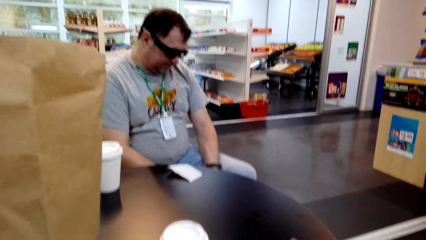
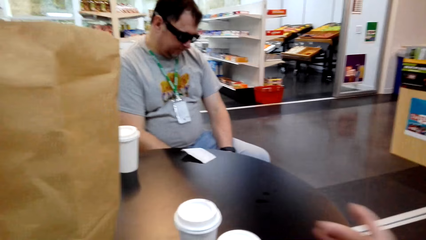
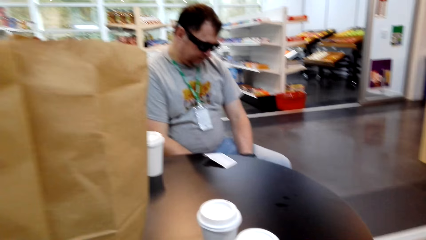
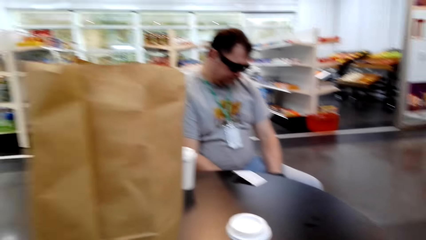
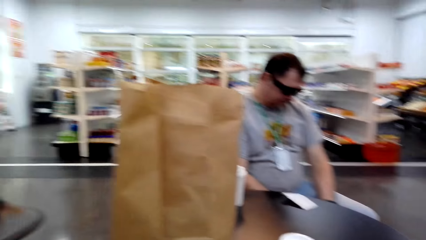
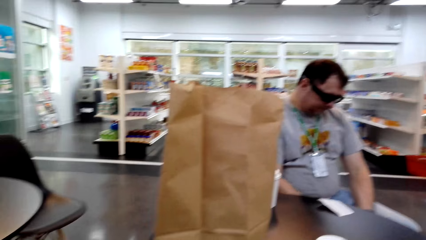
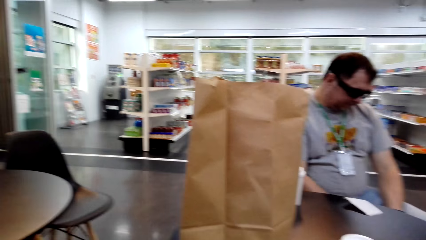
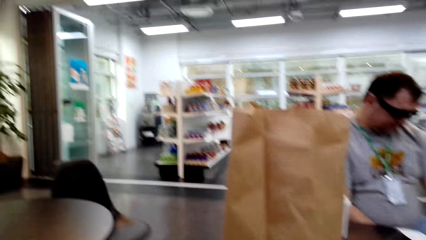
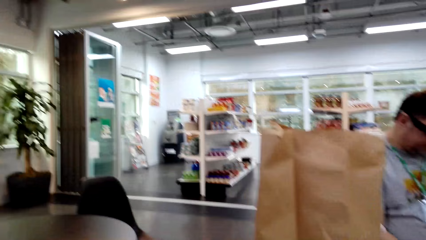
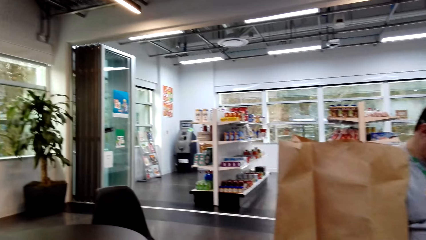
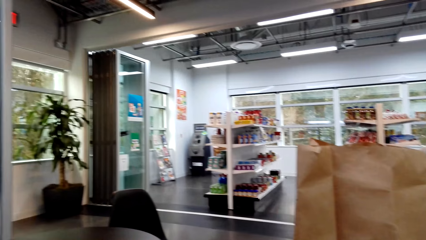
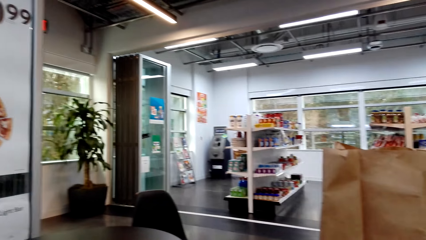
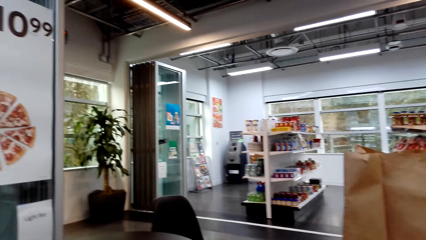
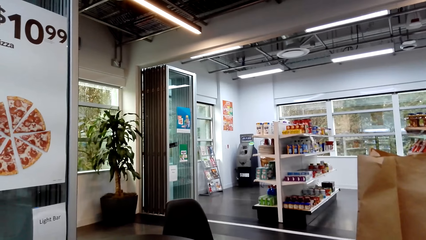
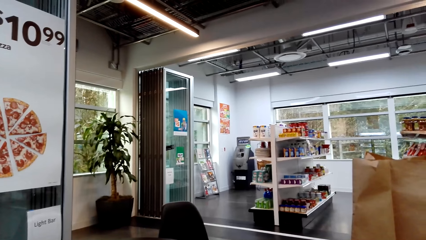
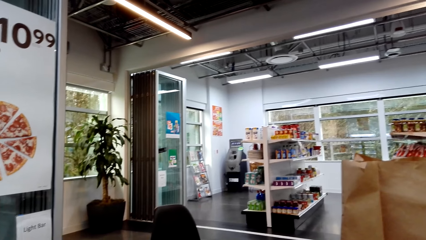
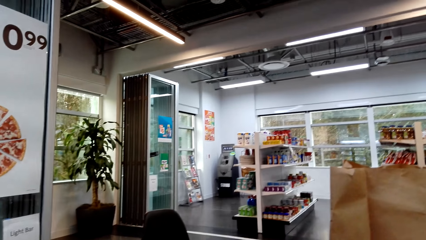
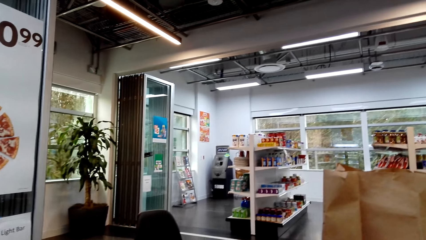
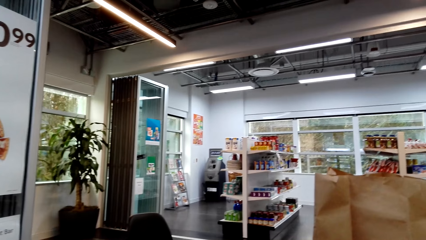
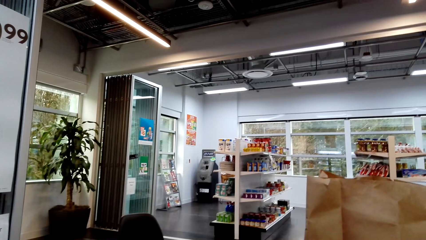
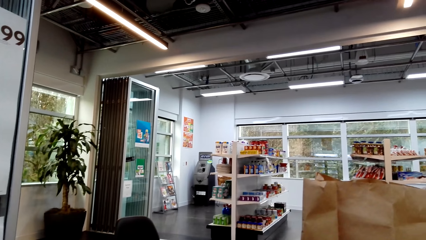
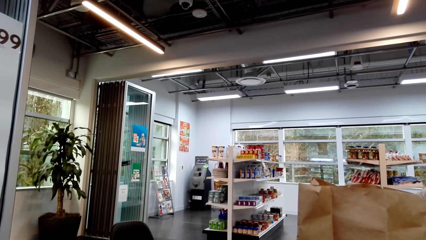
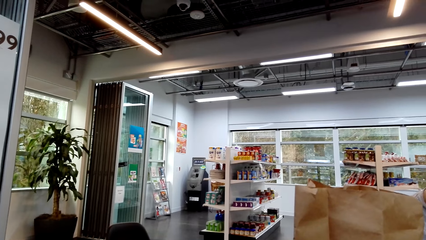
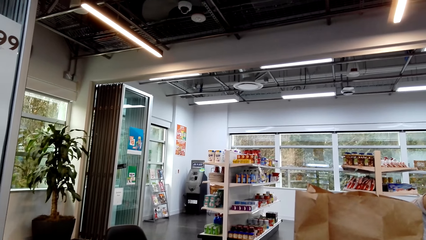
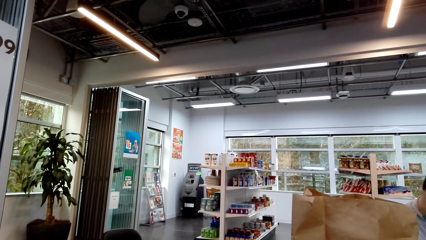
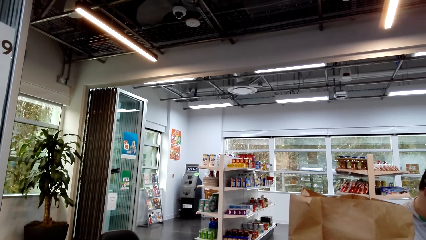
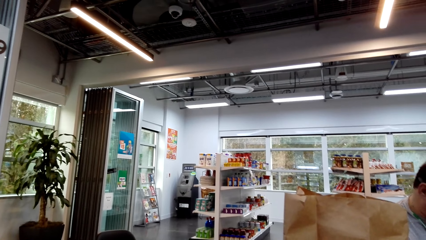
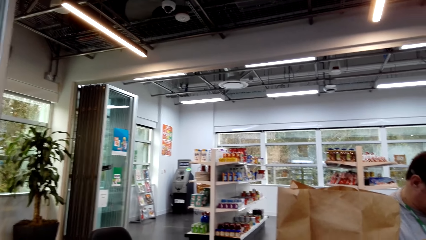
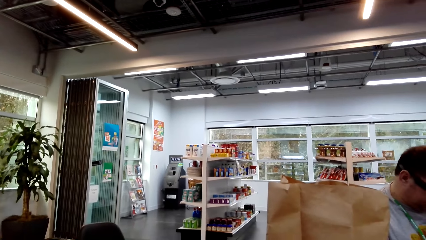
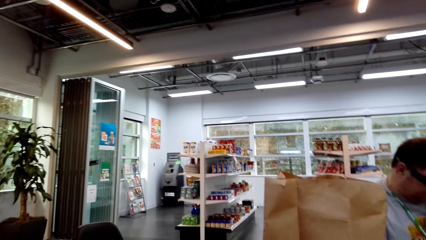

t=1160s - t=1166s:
The camera wearer puts the plastic can on the table. A man sits on the chair on the floor.

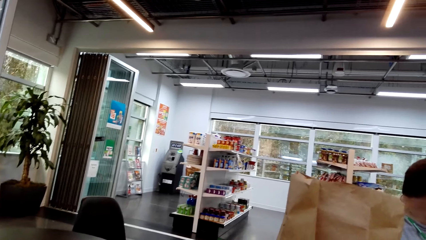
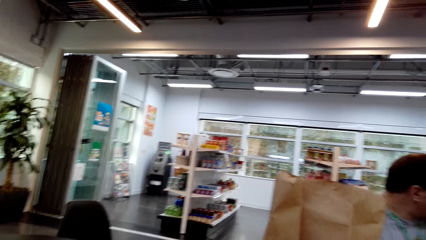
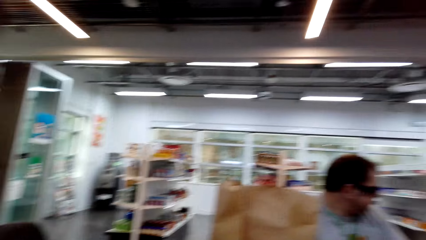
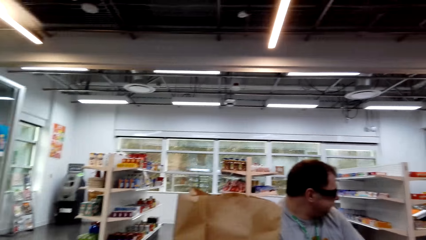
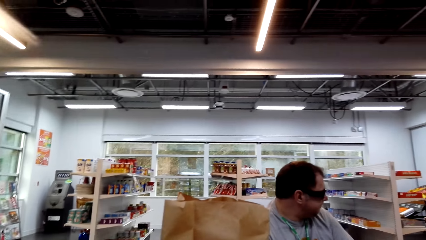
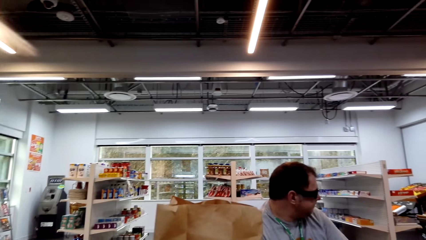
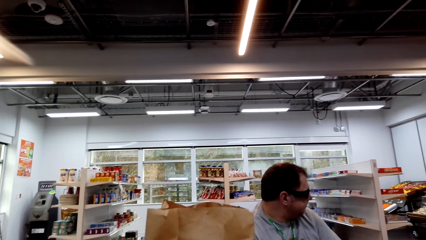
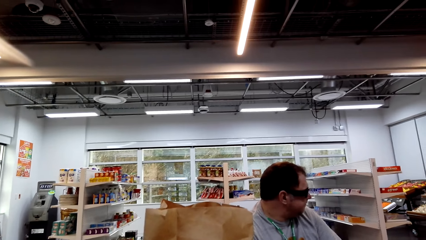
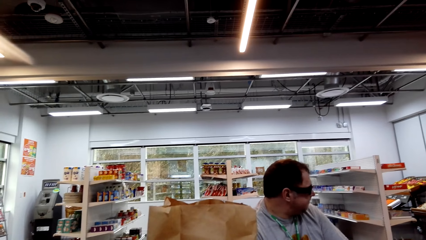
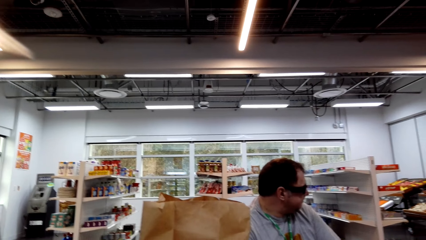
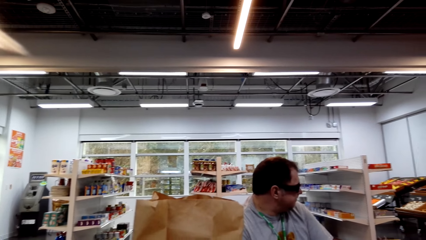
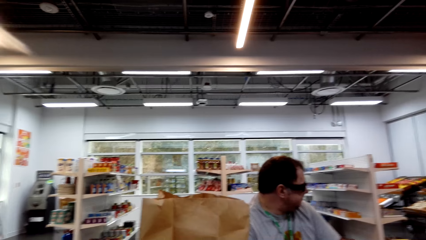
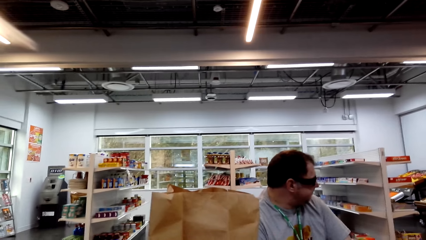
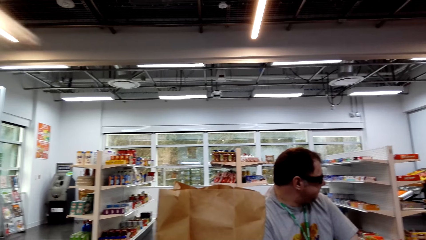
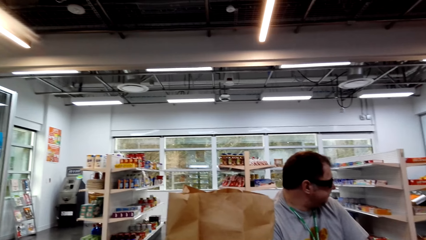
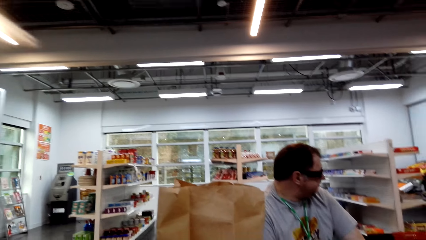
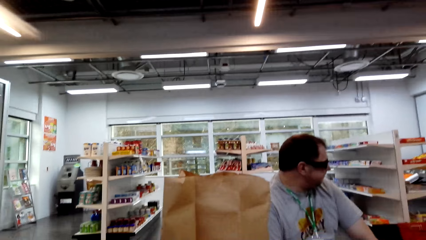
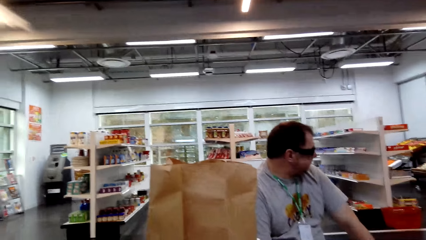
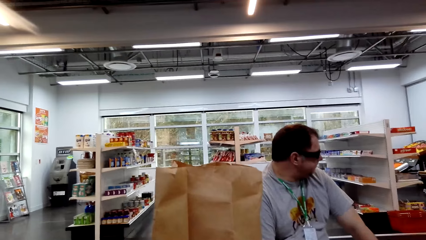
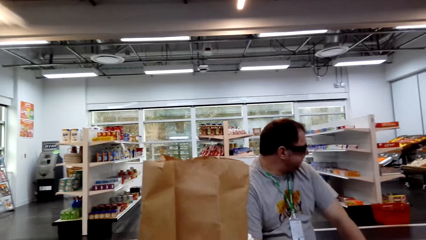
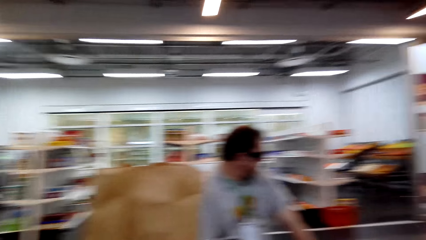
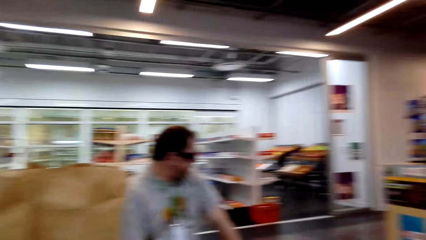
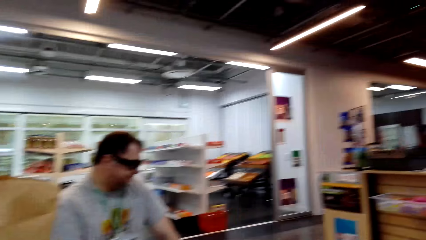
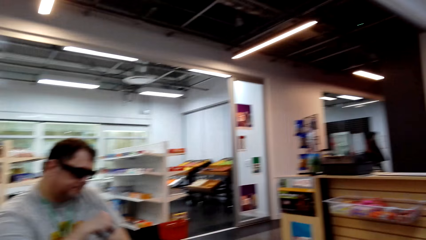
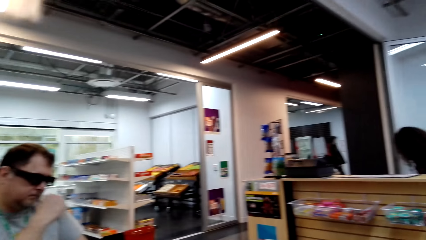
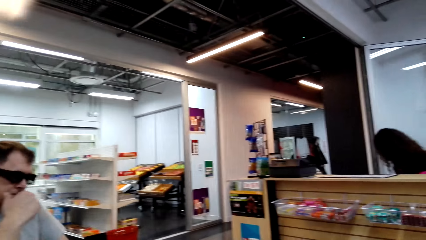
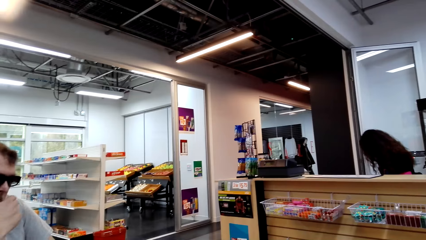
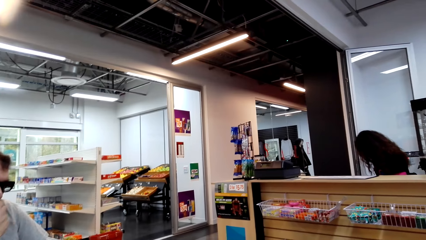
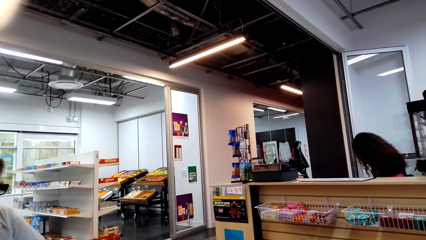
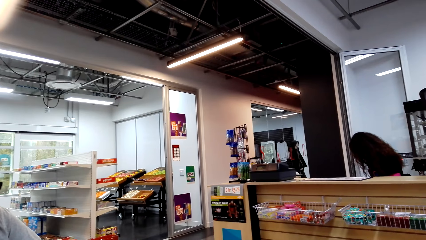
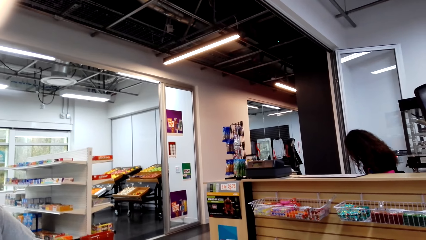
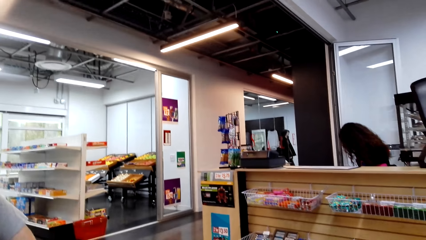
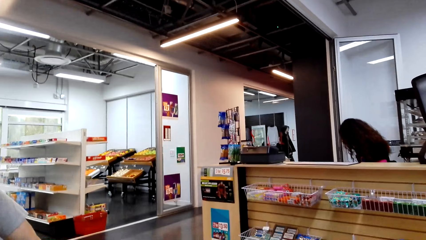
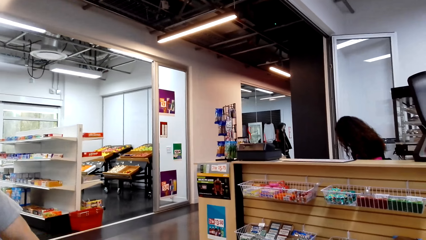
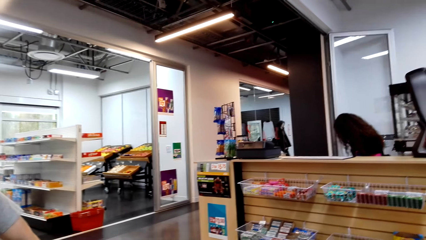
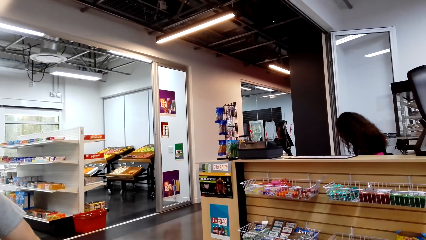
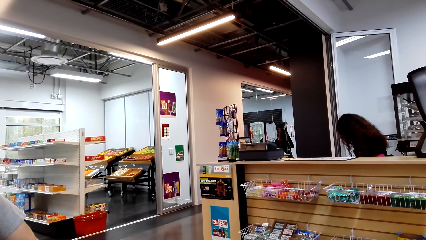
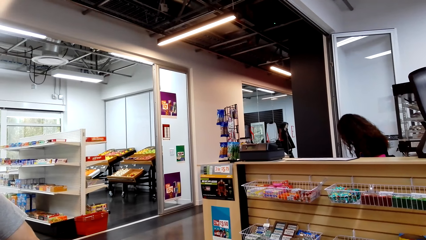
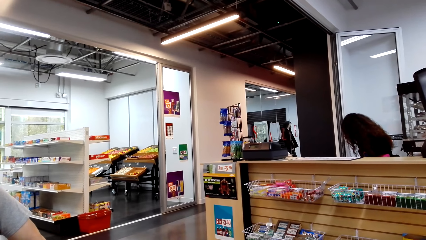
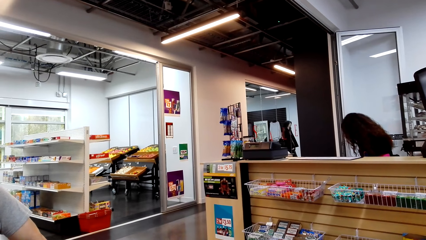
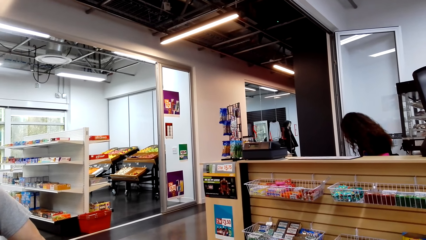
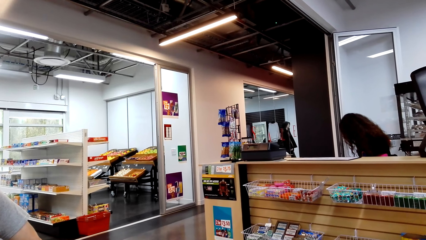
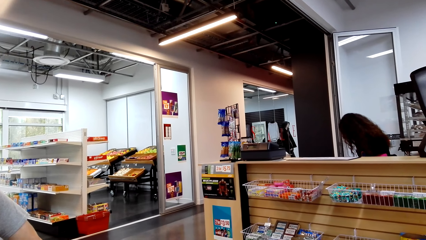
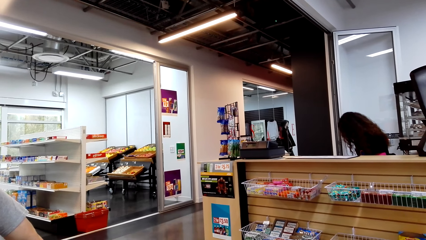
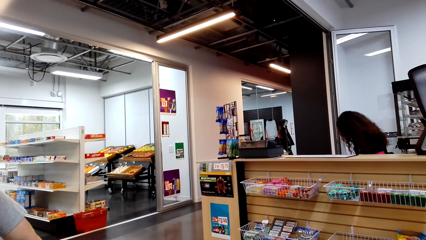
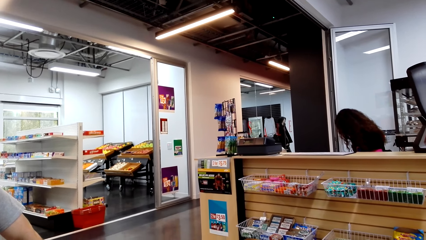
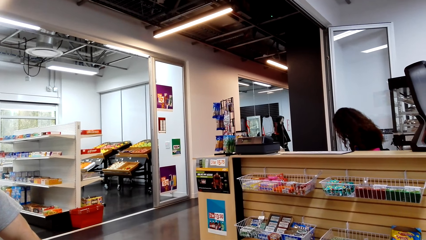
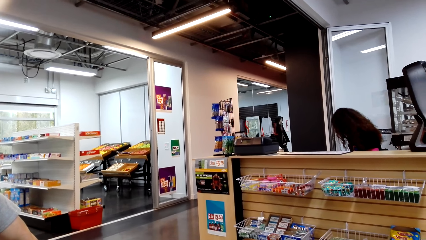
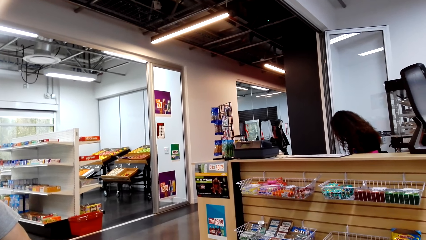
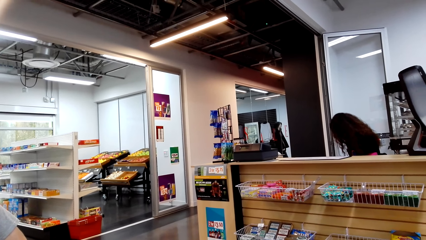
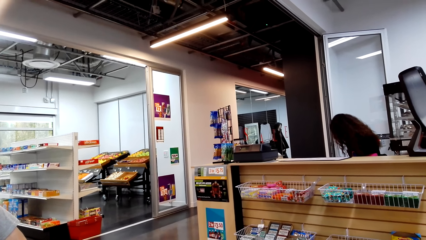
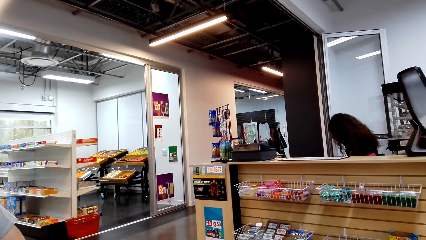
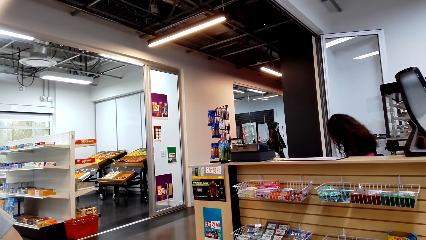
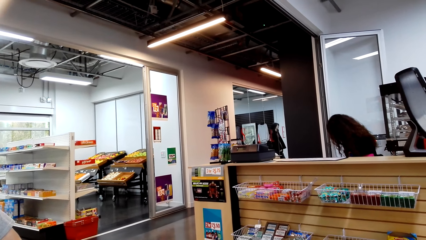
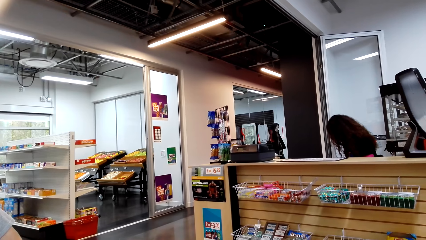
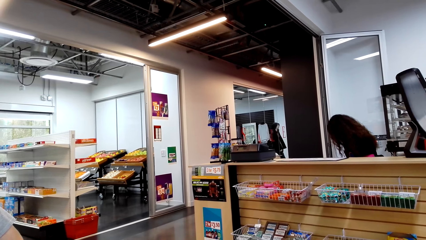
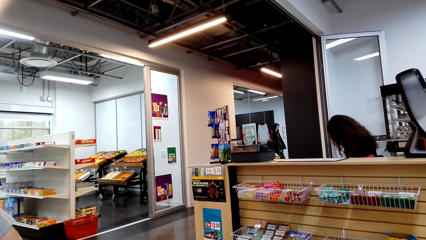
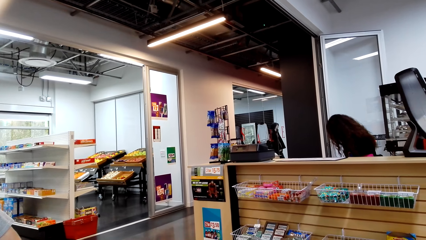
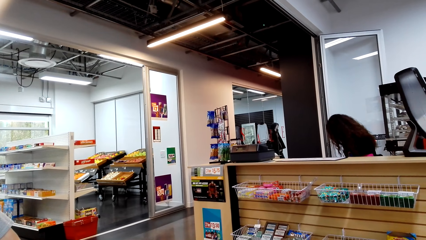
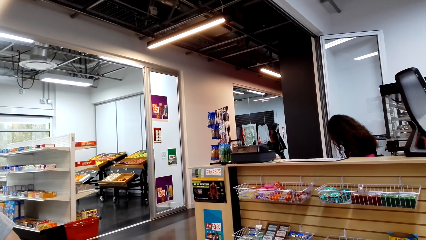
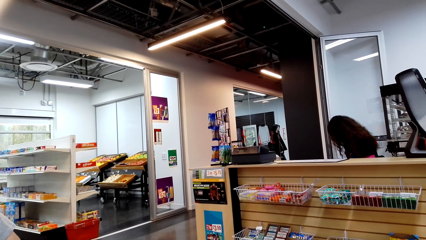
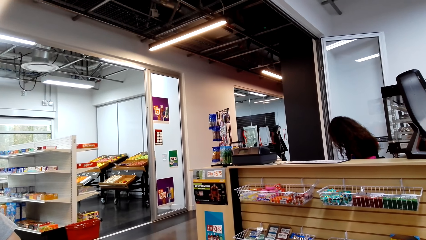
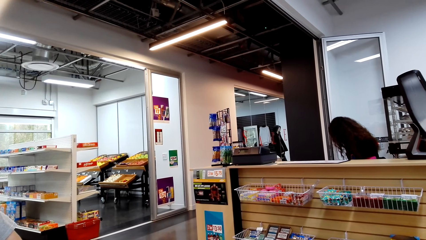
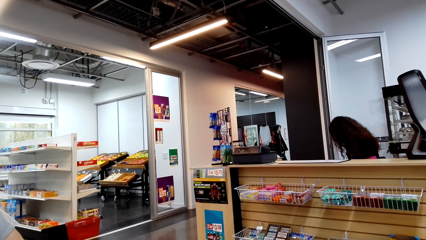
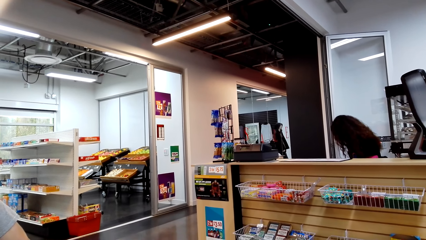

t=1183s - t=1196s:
A person looks at another person. A woman sits on the chair on the floor.
